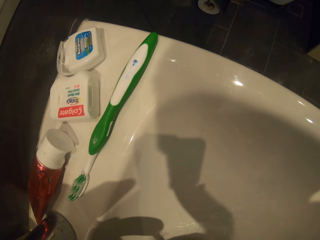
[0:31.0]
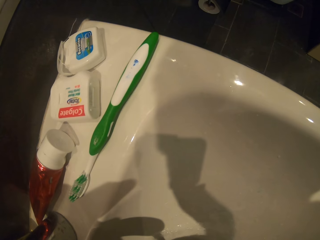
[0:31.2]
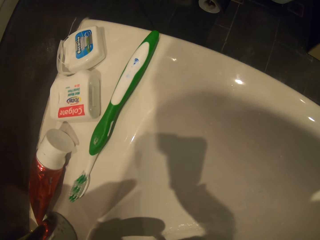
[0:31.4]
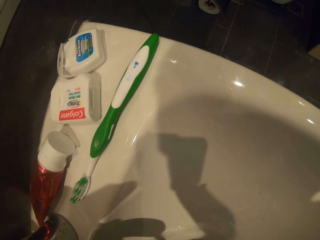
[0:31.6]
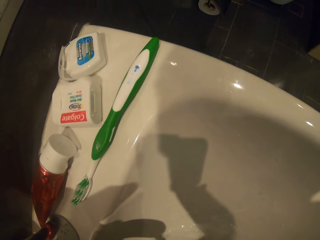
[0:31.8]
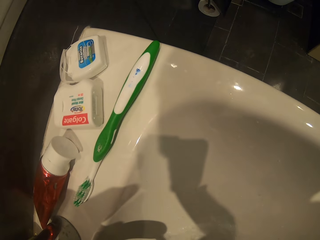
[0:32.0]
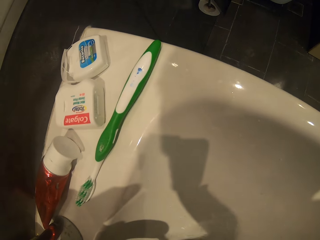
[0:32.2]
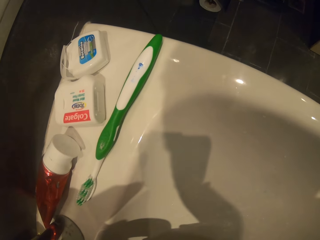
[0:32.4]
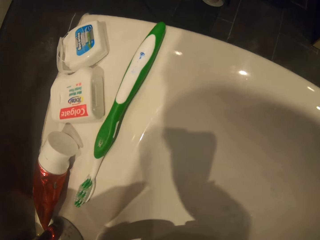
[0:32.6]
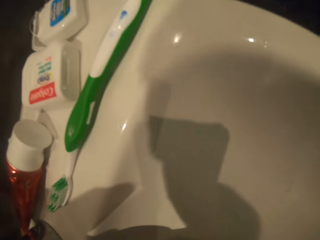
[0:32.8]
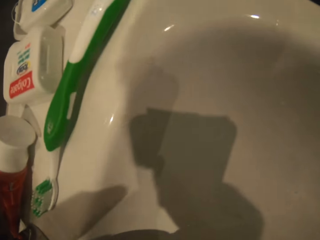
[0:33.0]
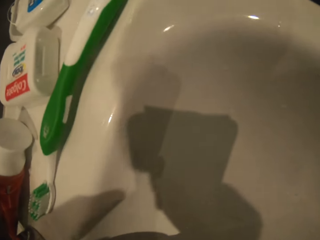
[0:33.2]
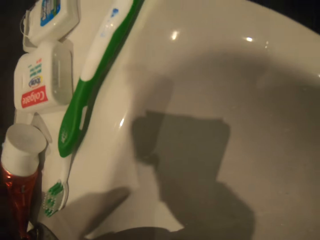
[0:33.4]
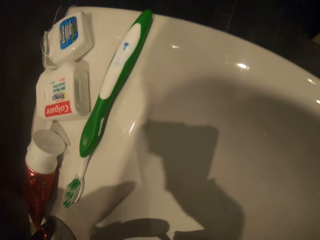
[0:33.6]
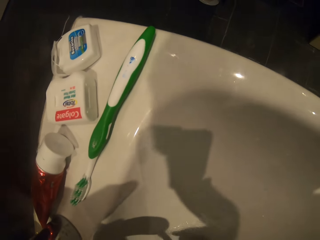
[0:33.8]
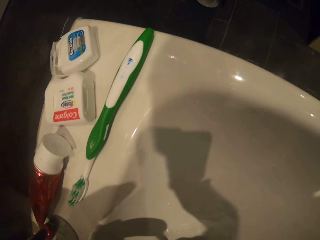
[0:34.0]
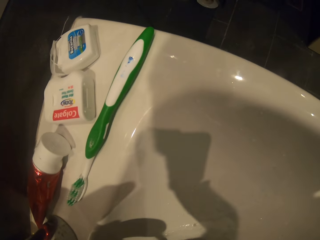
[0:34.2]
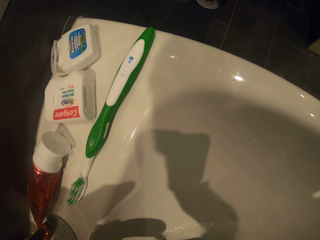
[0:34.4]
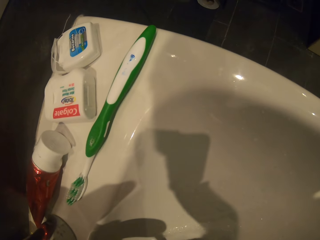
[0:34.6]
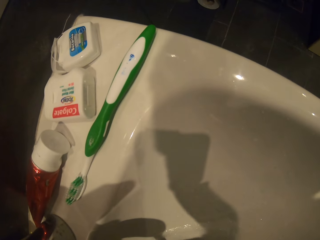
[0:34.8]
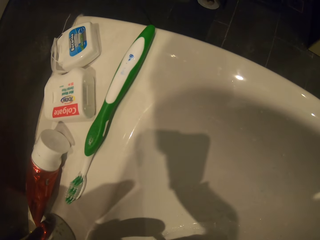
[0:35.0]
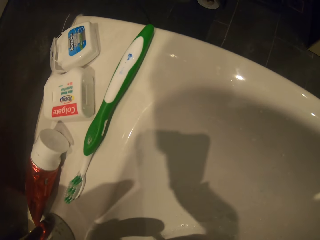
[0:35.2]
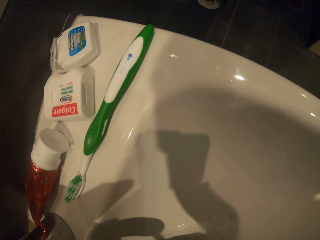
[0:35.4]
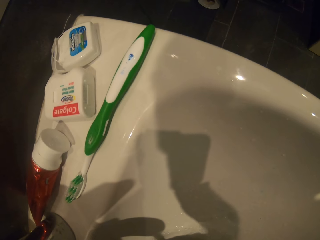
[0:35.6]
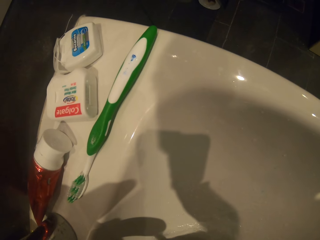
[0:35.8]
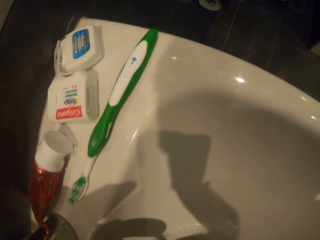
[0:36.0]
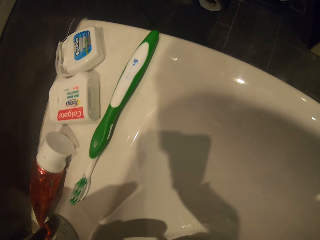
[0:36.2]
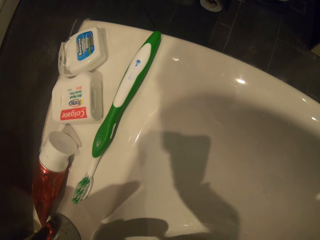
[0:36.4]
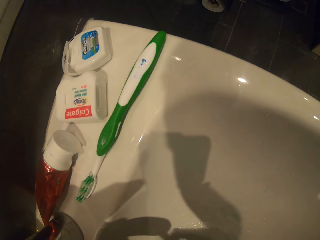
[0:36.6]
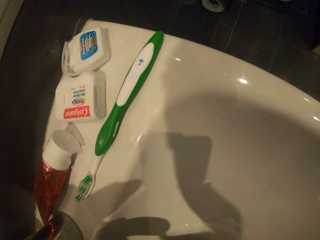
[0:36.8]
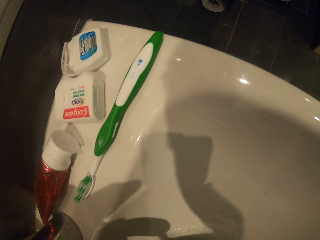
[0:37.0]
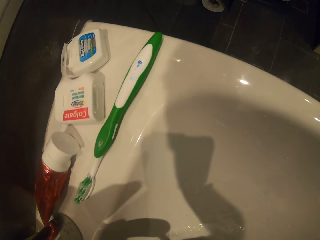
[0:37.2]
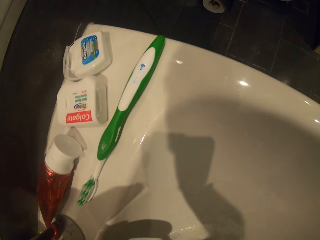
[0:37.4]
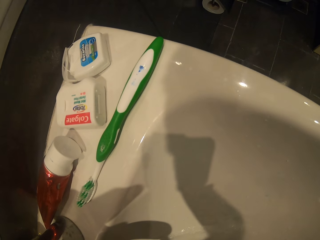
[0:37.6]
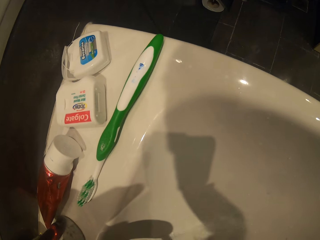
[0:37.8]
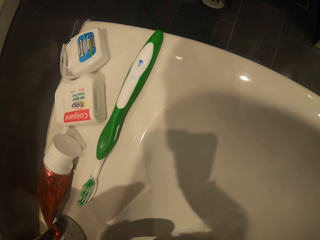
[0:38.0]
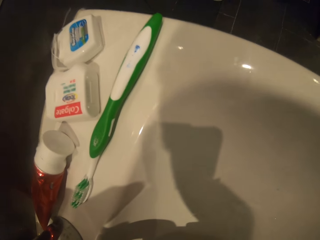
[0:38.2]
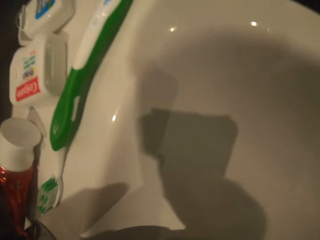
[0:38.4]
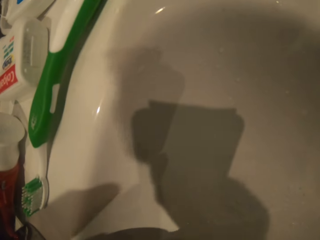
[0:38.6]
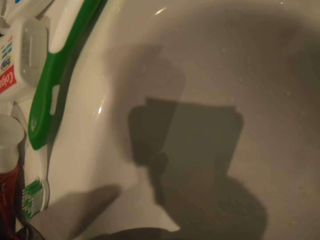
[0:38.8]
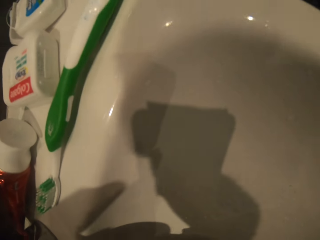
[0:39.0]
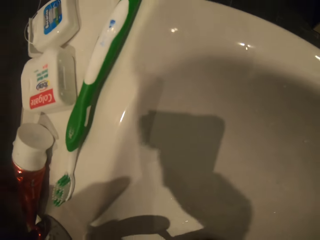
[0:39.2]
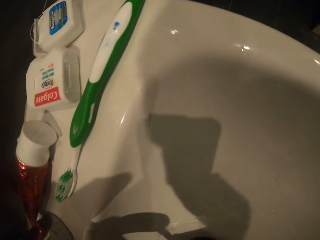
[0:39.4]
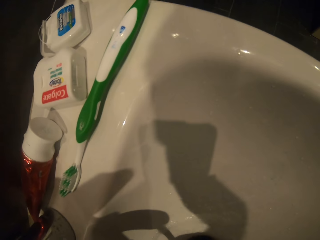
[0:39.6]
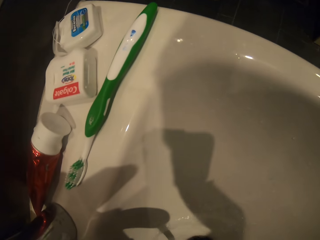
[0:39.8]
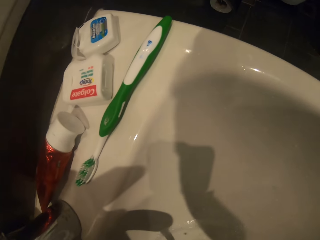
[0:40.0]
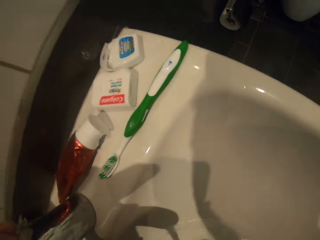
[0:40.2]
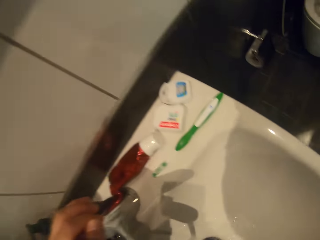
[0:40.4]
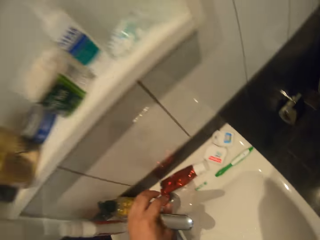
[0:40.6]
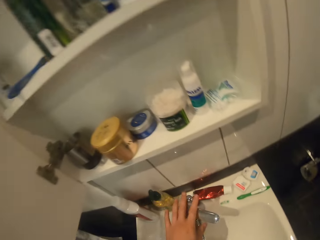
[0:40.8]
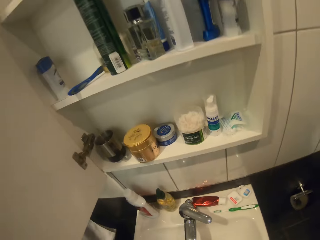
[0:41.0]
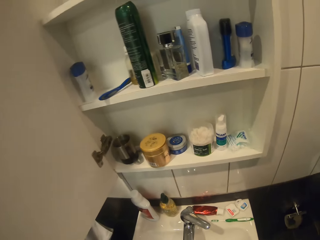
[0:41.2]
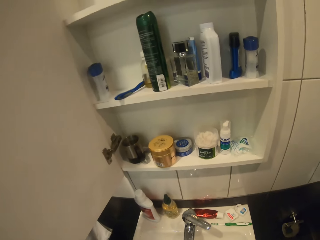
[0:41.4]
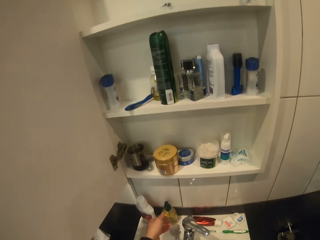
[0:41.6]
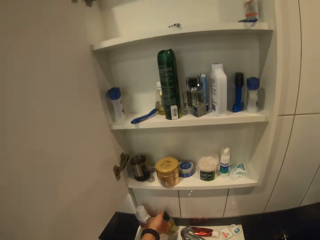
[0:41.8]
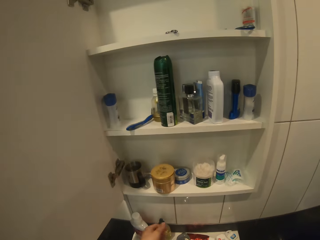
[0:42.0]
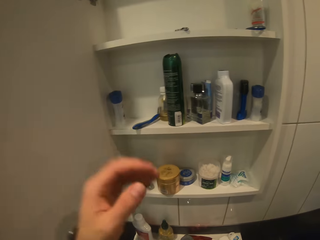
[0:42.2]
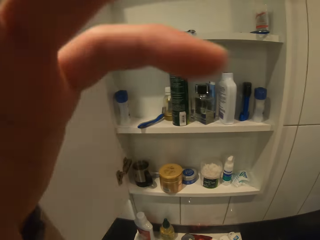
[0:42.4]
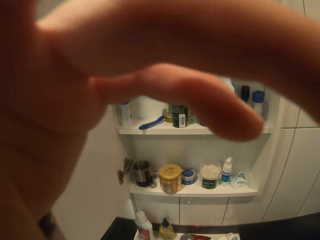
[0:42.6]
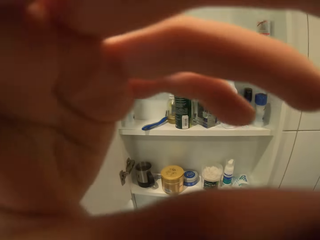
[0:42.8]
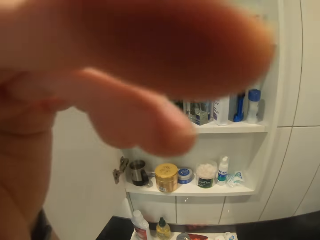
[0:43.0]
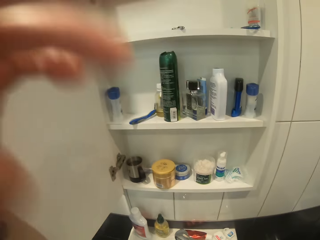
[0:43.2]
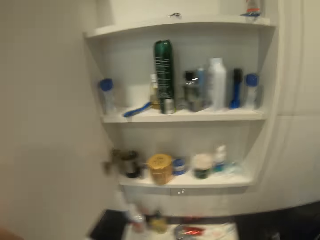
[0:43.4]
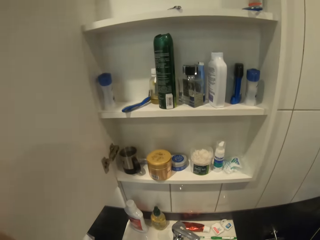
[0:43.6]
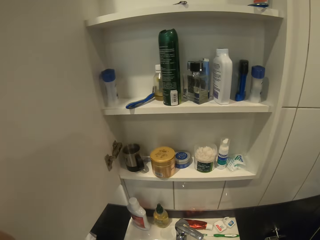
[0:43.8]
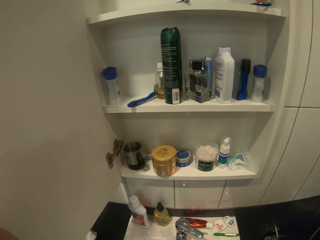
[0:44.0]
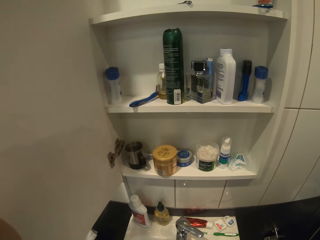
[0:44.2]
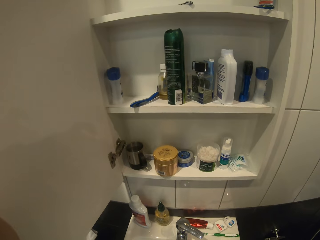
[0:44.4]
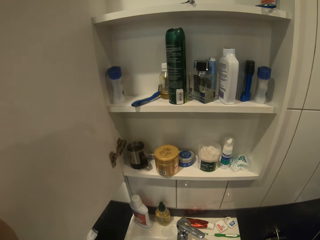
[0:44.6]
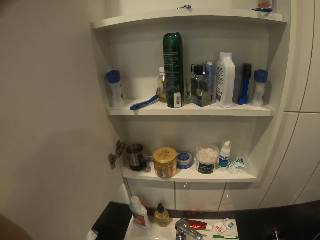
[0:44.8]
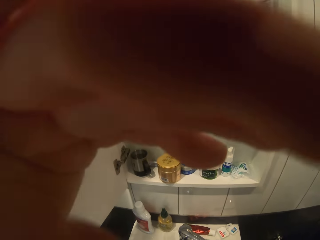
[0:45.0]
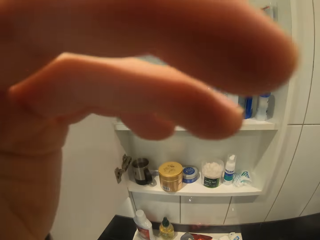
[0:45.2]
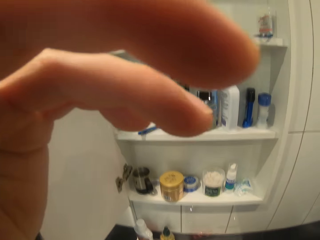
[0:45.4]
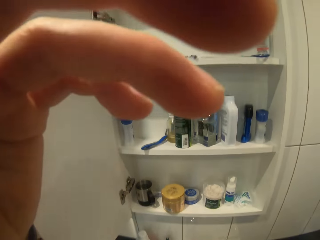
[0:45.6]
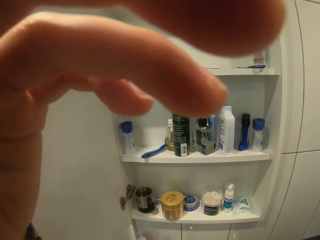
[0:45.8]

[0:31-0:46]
The camera wearer closes the tap. They tilt the camera with the left hand.

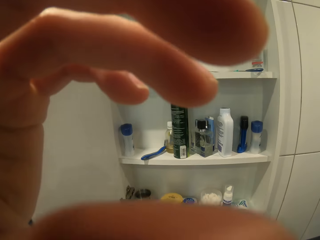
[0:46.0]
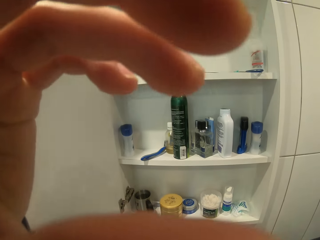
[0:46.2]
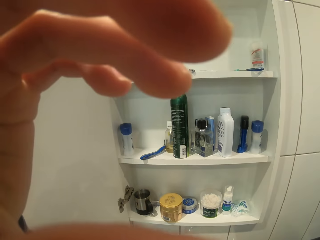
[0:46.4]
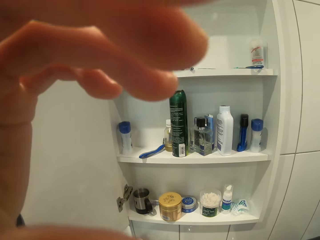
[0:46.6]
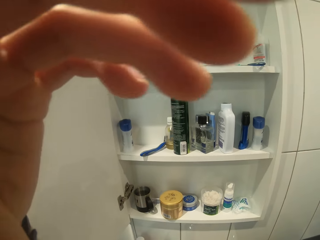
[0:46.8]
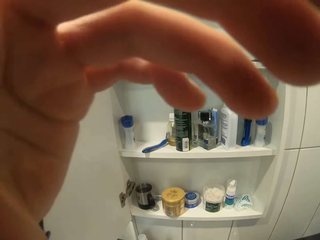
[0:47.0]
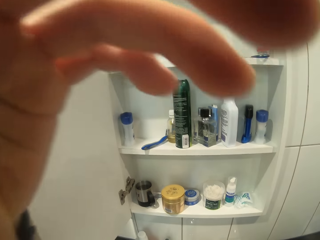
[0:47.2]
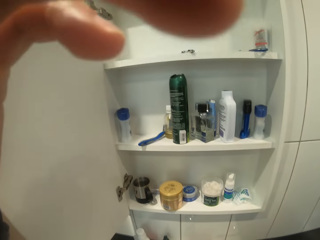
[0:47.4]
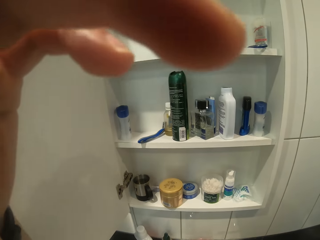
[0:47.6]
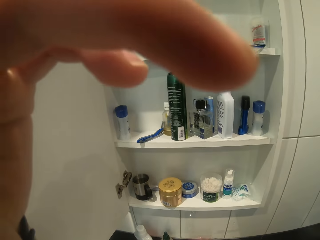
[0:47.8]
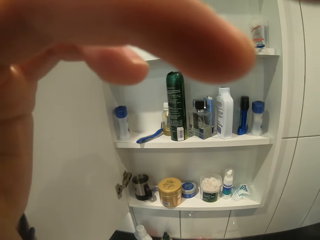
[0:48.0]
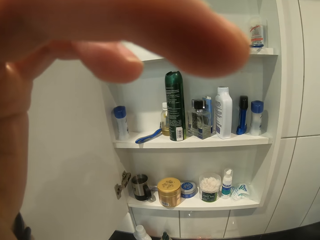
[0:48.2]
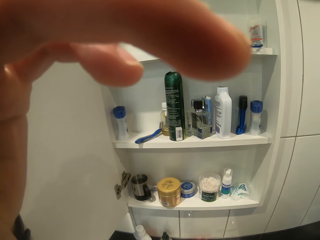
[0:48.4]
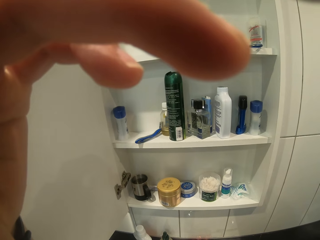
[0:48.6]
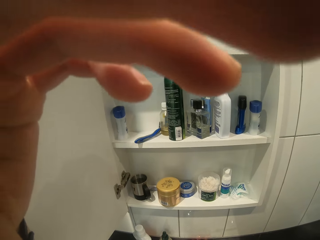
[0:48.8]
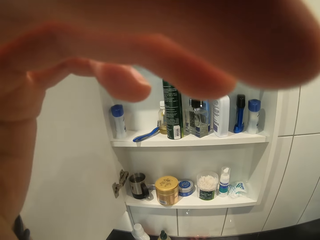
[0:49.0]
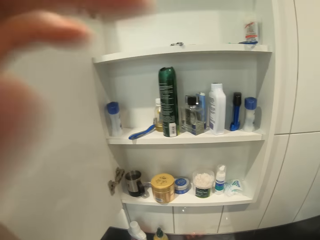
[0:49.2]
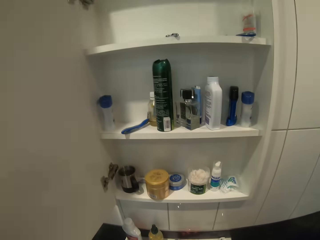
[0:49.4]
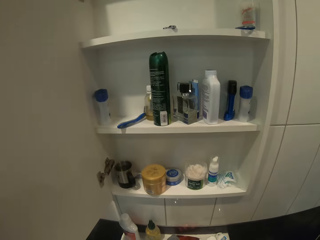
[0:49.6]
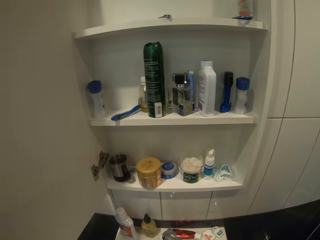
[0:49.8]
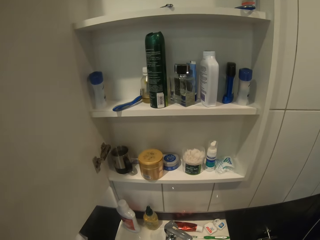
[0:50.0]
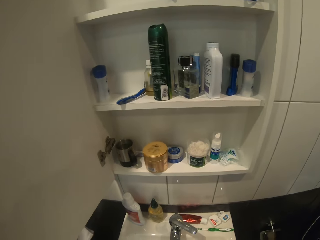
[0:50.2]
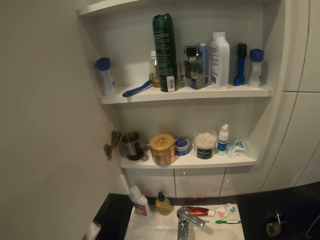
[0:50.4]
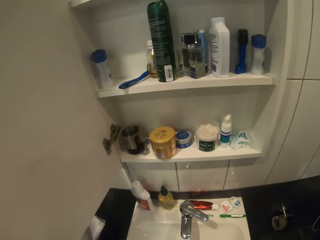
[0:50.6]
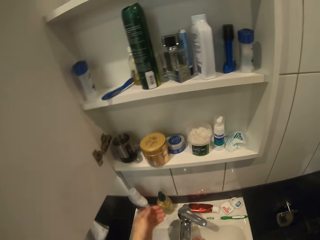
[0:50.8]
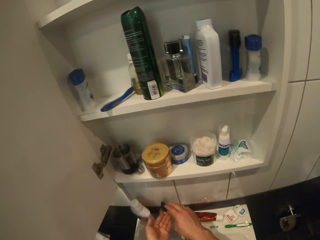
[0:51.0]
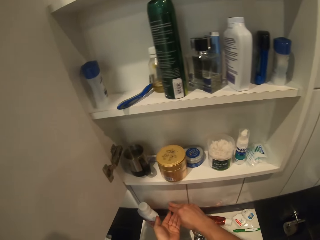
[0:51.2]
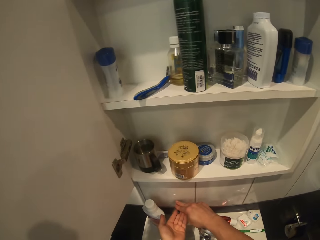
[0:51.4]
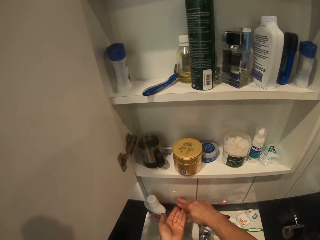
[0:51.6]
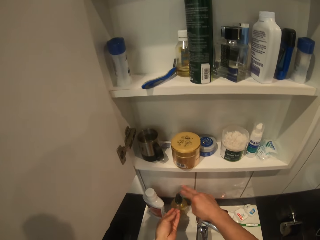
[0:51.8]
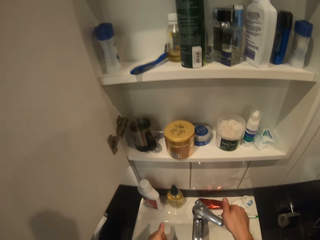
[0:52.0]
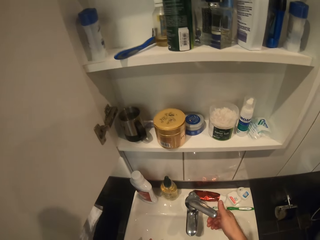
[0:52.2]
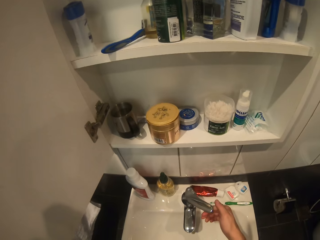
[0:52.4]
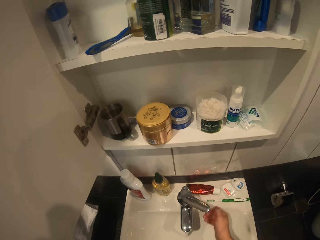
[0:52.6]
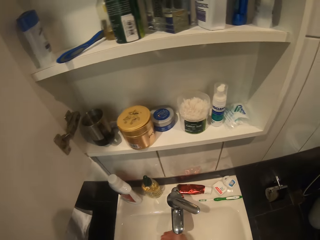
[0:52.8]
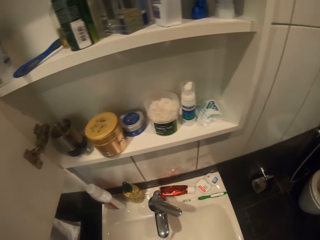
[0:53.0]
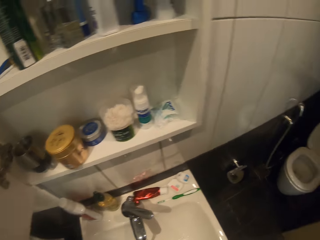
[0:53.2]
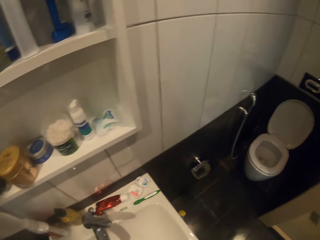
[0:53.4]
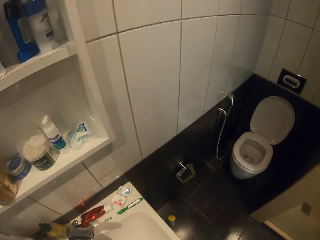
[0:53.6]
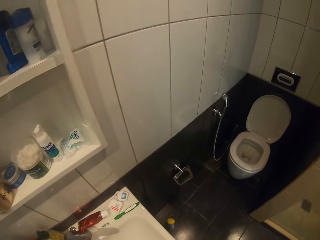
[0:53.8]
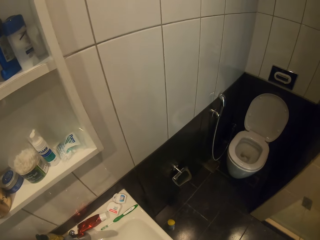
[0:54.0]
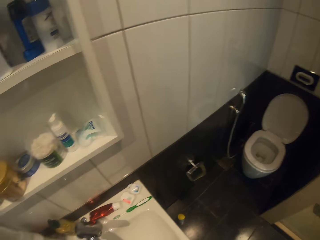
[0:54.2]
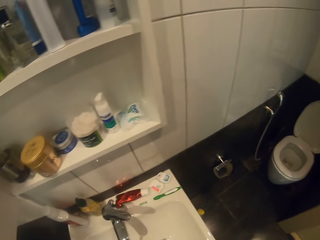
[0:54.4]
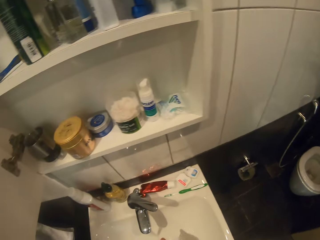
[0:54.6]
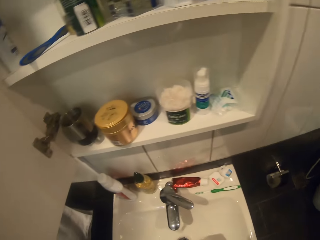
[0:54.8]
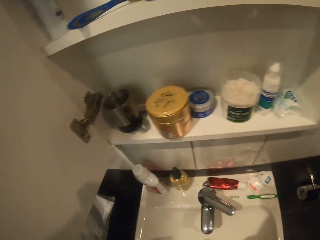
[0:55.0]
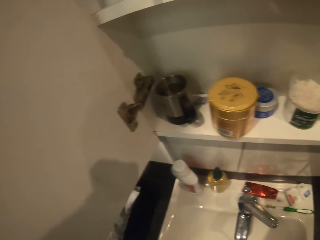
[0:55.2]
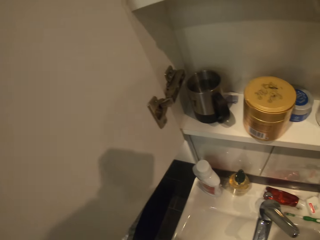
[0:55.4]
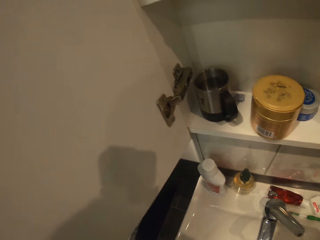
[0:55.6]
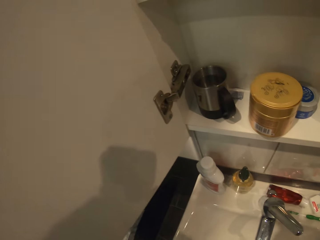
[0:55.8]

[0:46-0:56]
The camera wearer withdraws the left hand from the camera. They put the liquid soap on the hand. They take the soap from the soap bottle. They open the tap. They wash the hands with water.
